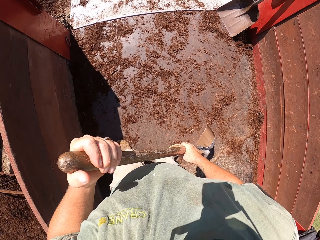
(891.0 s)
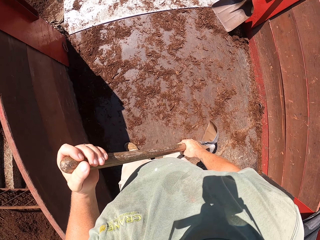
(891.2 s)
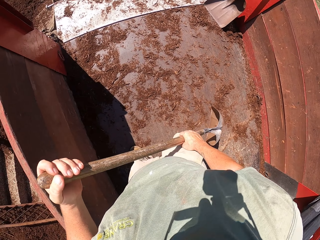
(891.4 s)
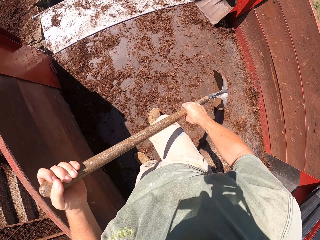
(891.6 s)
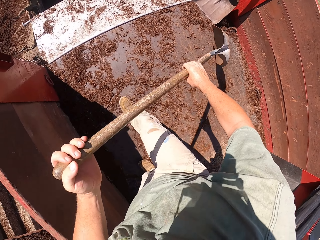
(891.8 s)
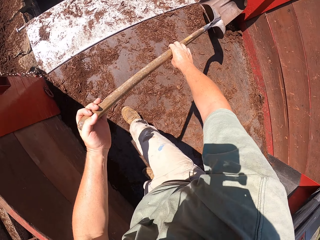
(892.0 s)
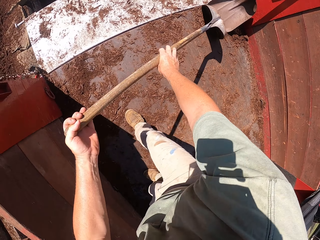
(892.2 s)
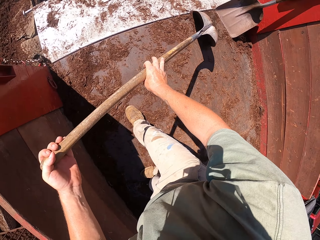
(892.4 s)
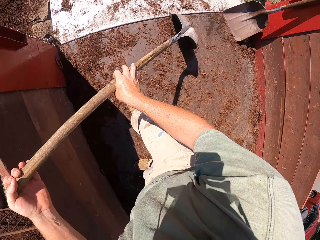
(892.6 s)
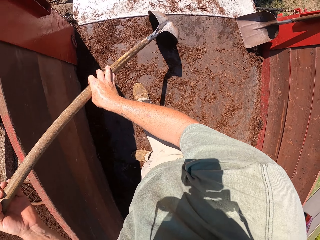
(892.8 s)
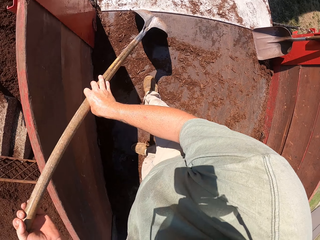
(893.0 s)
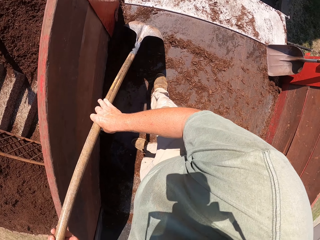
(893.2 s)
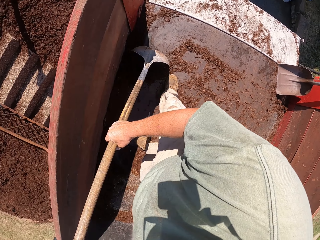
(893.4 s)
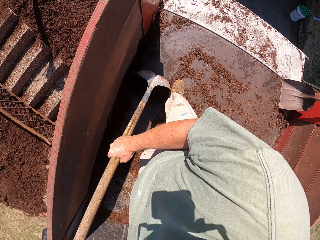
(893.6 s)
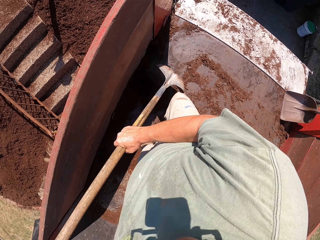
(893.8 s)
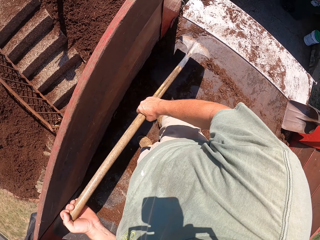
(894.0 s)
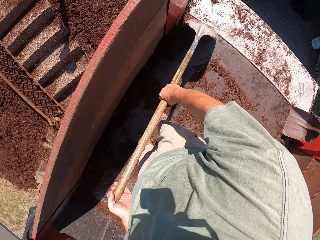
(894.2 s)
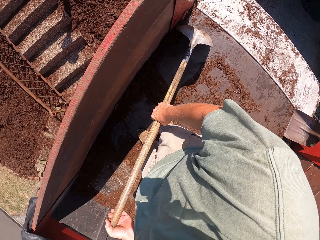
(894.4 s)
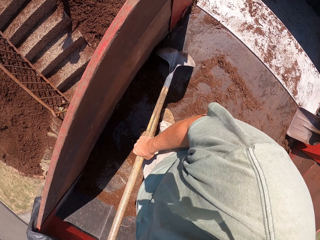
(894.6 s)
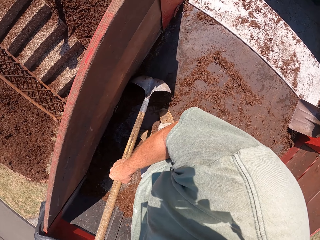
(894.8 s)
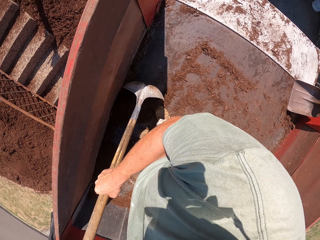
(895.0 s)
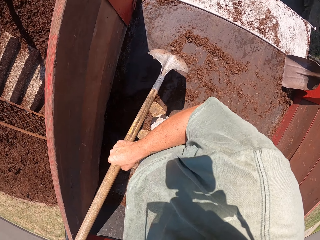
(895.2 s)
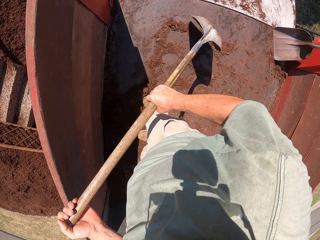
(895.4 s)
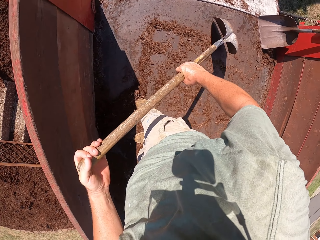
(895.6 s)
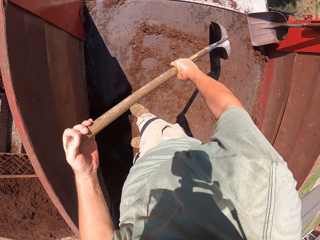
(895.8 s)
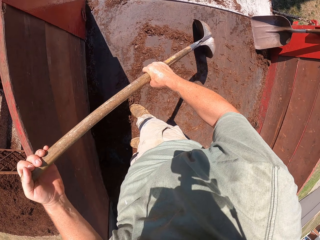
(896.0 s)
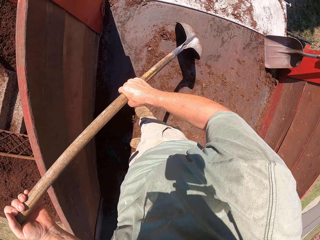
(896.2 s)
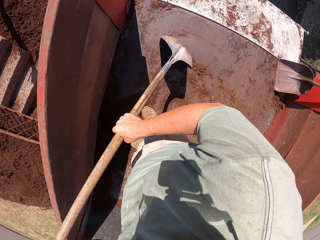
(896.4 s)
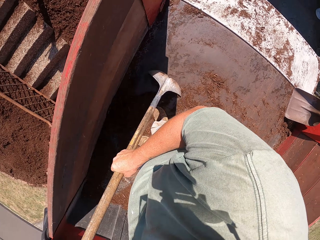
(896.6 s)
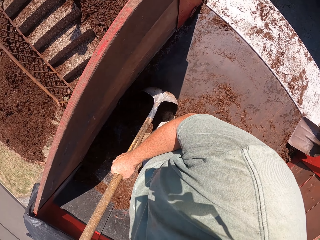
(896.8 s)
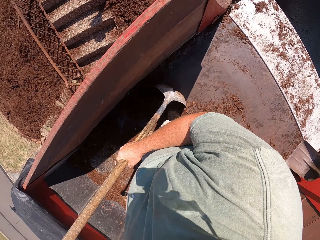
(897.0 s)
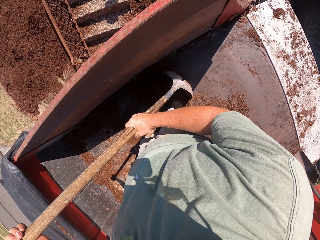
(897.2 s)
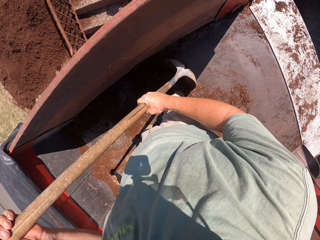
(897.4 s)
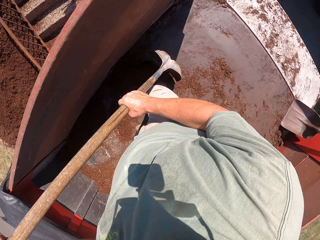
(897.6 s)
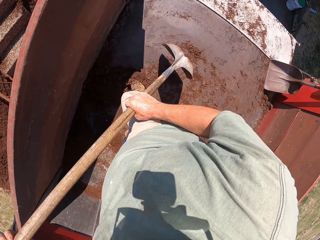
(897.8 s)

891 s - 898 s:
The camera wearer collects the remaining soil on the vehicle.

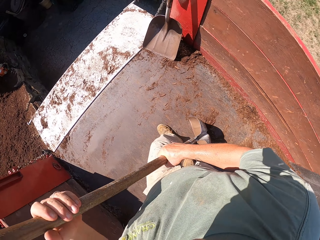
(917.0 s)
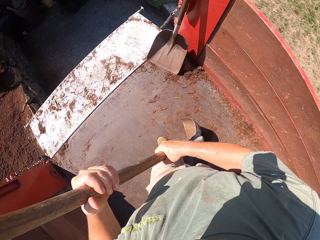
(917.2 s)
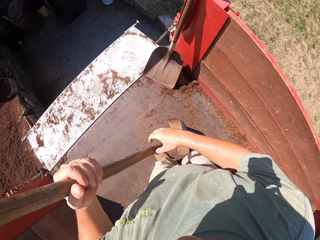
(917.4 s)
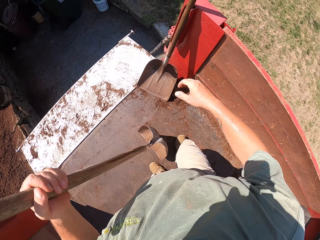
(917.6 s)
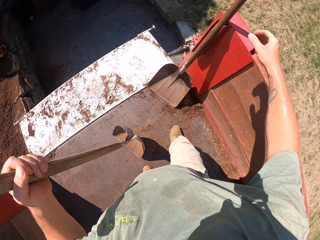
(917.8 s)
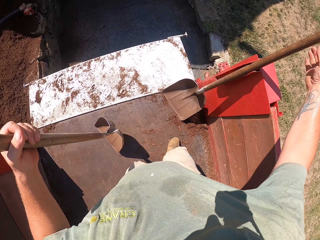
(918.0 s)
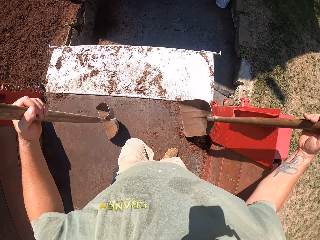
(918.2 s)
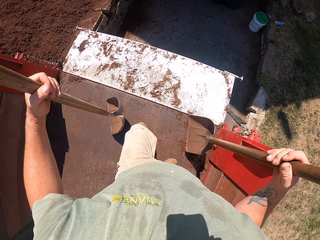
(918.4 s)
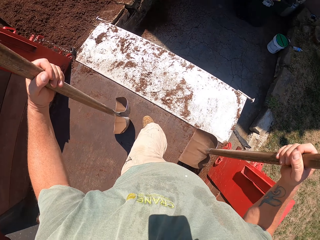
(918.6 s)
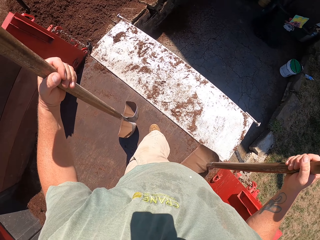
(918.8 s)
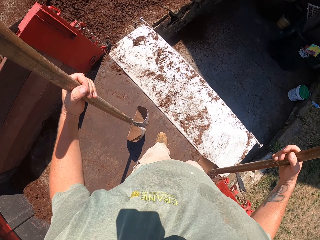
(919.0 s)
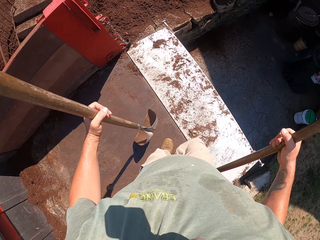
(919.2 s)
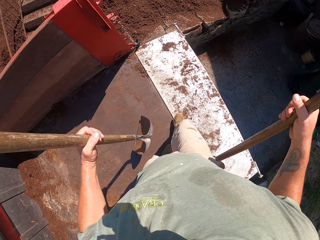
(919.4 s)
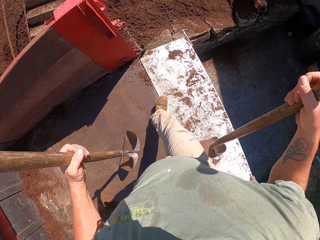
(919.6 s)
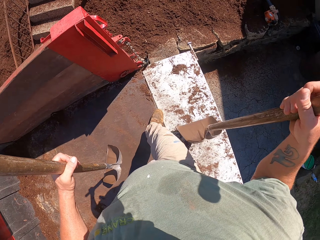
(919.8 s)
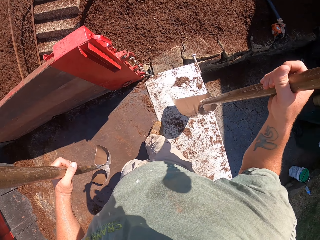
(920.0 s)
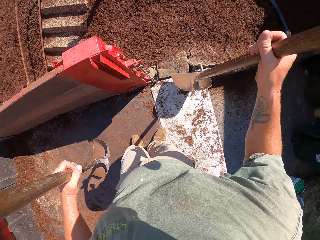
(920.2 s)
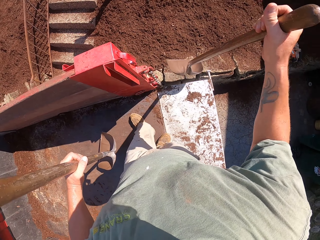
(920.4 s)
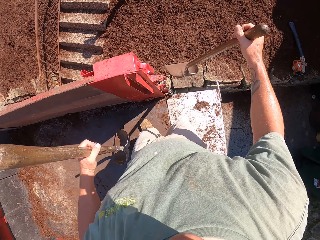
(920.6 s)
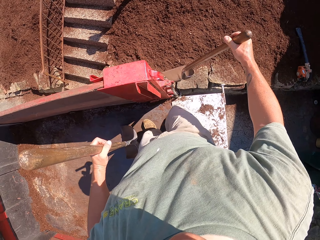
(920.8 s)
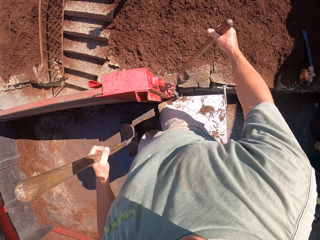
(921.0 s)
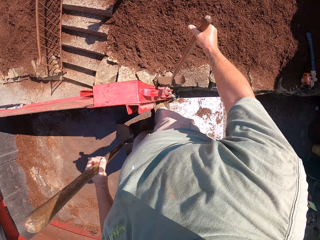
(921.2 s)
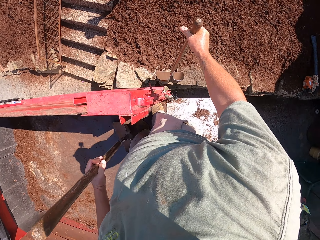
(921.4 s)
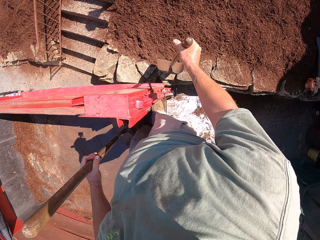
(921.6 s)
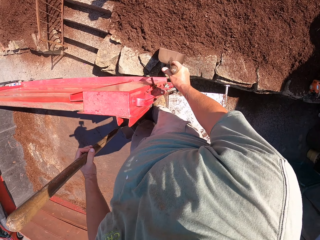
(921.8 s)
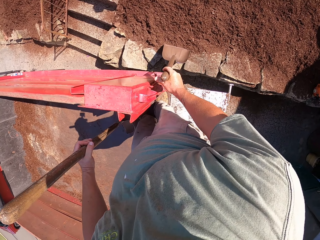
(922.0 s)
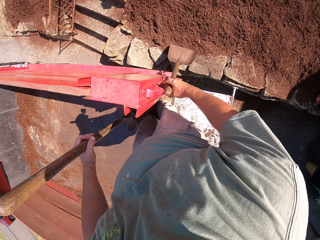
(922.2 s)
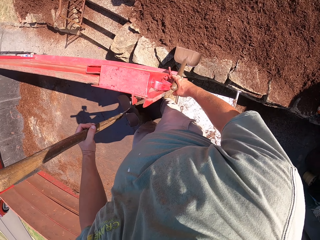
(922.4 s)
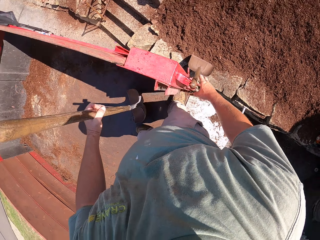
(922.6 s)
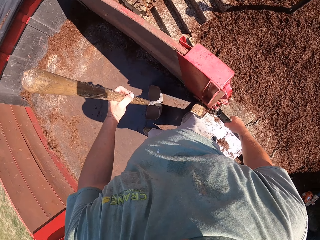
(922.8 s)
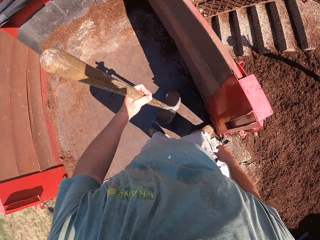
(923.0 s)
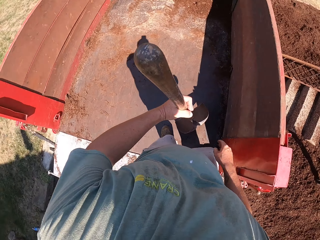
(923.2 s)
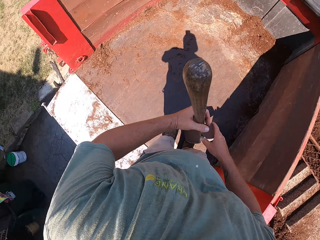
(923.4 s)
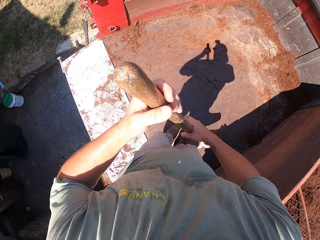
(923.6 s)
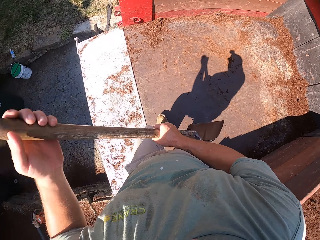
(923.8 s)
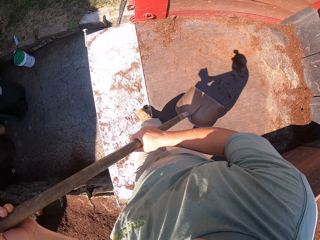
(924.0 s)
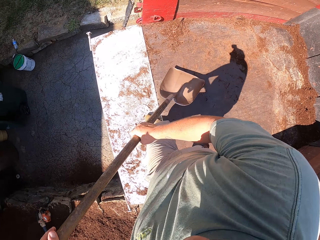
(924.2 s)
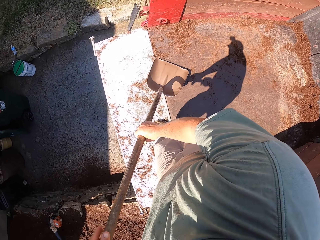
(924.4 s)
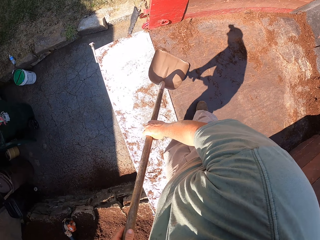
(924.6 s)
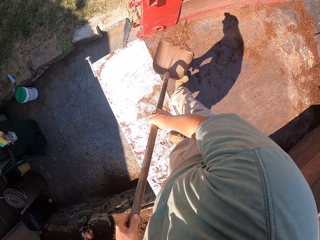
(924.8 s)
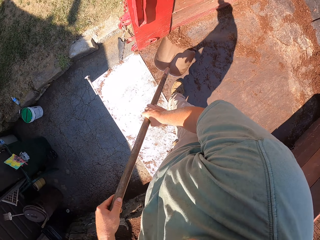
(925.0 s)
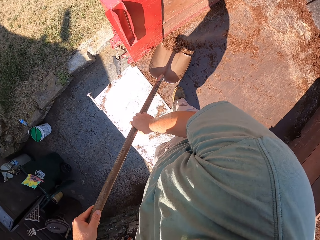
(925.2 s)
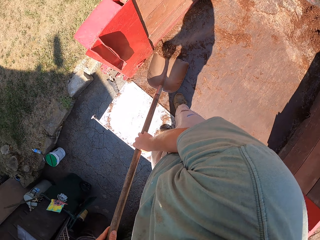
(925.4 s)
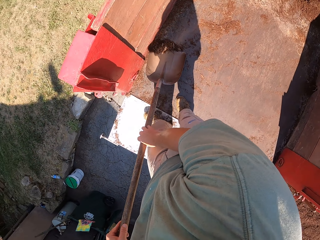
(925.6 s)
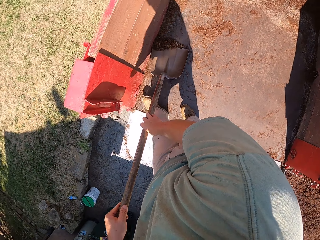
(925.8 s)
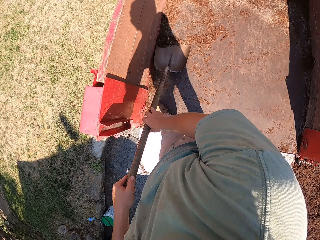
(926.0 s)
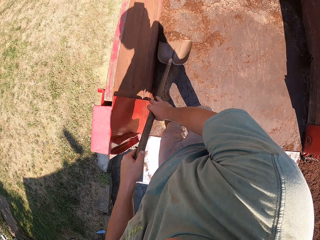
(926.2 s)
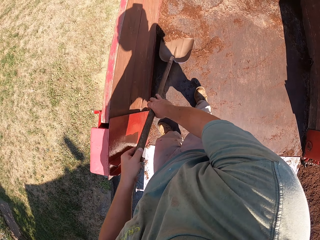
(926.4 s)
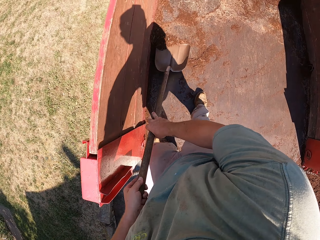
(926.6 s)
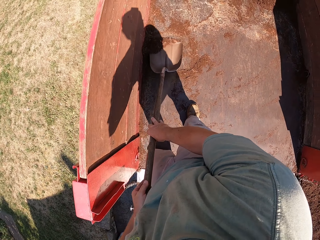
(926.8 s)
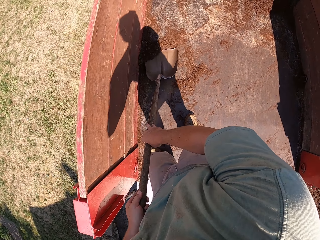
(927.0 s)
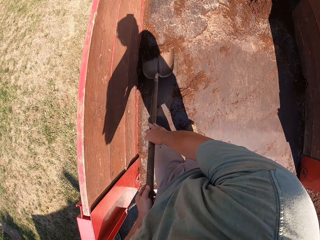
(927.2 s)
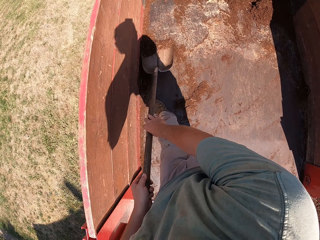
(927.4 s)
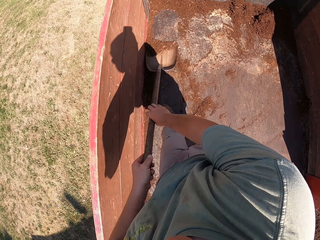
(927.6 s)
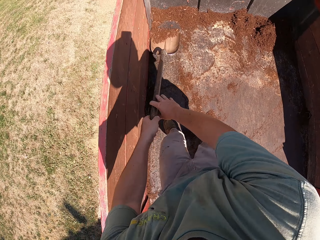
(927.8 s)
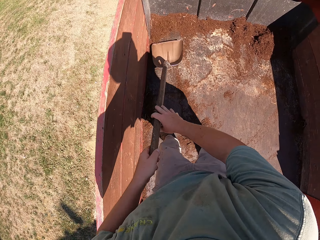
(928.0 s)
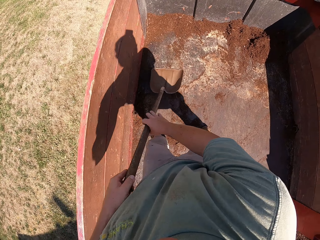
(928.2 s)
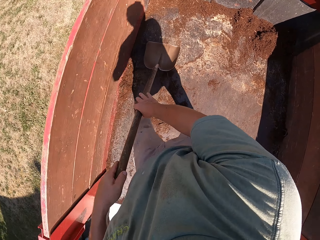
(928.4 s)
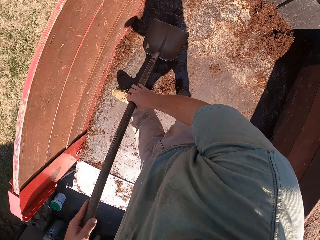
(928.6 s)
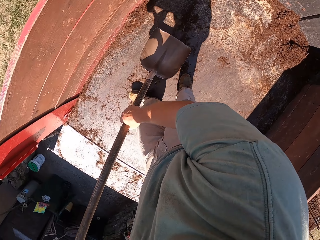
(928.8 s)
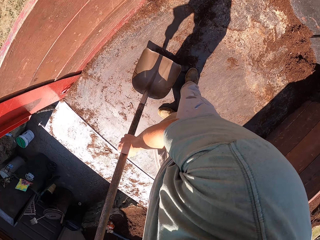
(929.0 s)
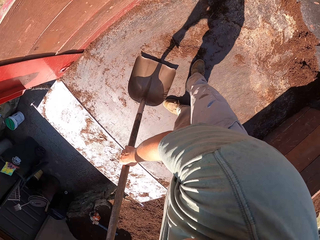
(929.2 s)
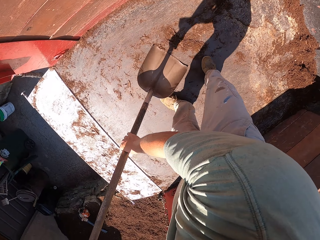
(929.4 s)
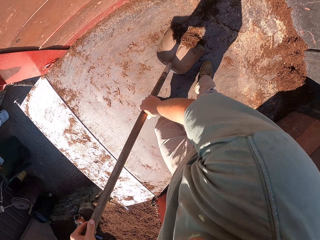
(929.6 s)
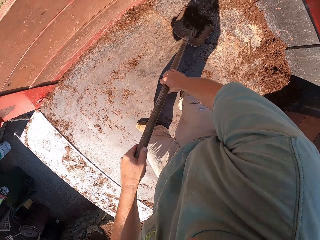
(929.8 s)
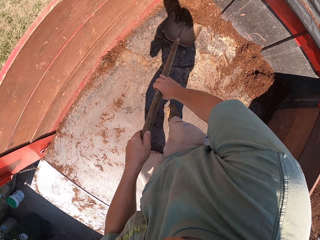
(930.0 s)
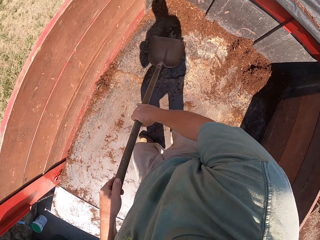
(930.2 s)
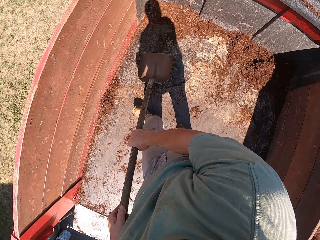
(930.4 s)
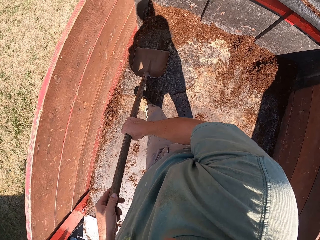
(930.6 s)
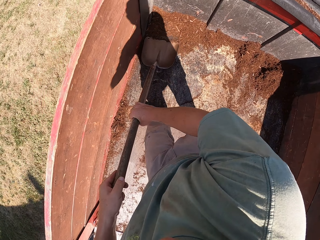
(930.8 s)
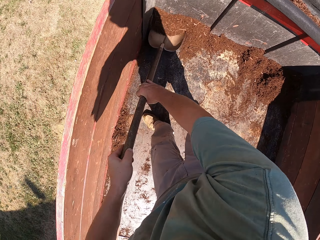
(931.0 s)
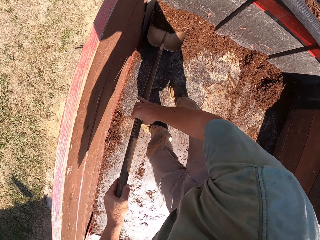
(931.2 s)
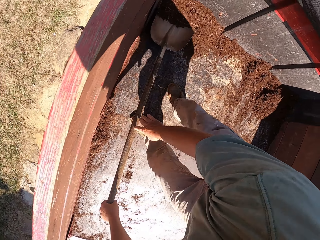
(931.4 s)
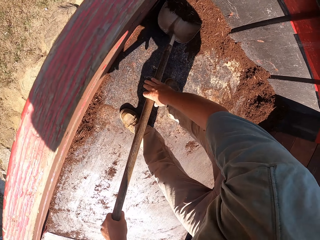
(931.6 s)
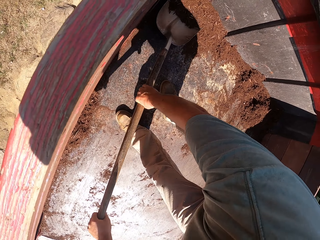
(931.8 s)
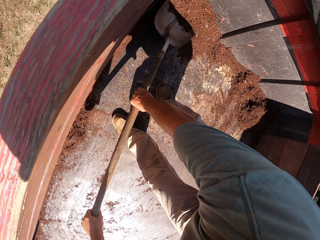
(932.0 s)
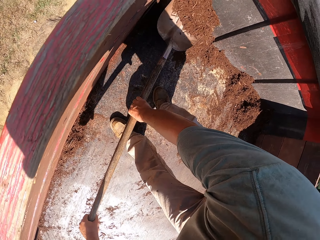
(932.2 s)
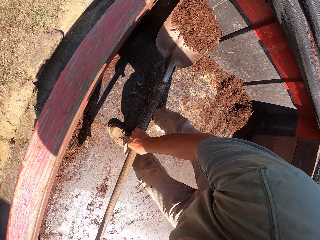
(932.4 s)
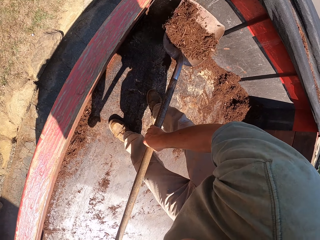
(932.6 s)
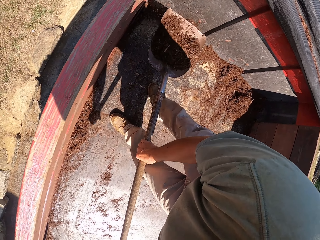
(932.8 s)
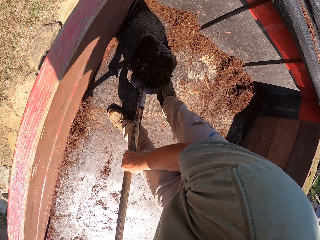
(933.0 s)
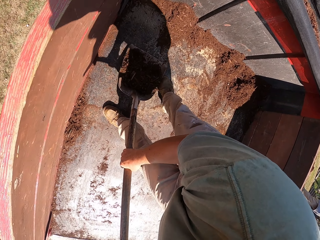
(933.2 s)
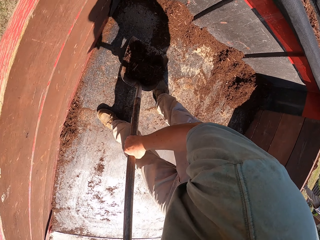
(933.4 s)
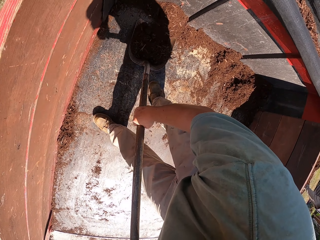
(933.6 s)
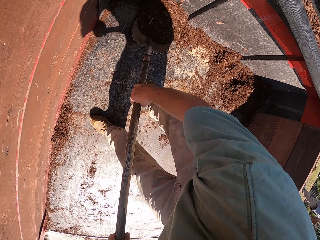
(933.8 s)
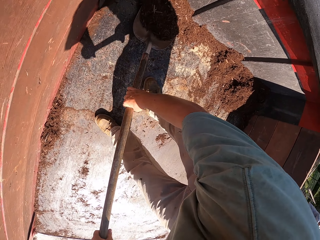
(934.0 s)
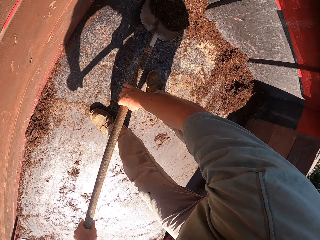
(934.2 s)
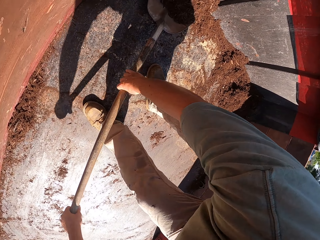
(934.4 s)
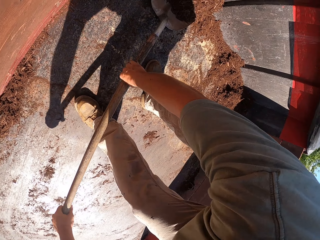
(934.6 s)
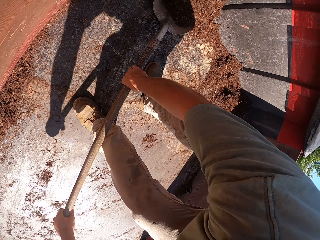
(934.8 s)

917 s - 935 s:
The camera wearer removes another spade or shovel from the truck. They place the shovel by the vehicle. They collect the remaining soil on the vehicle.
